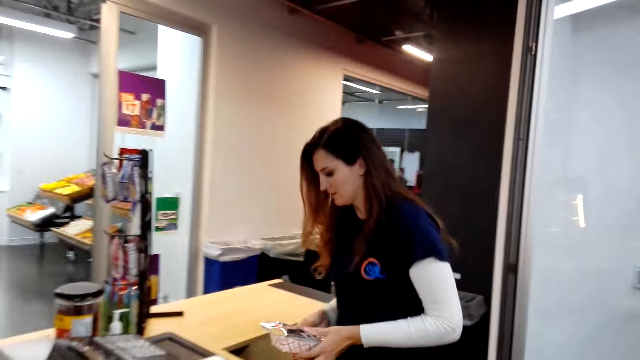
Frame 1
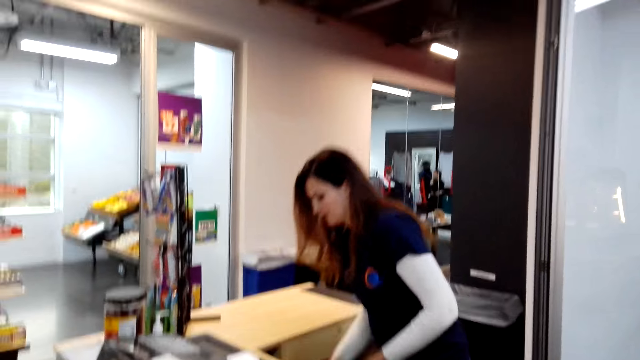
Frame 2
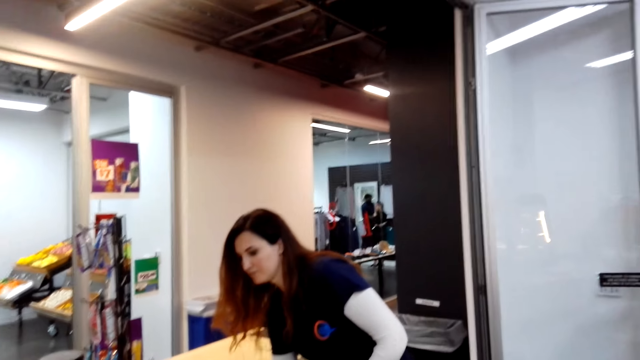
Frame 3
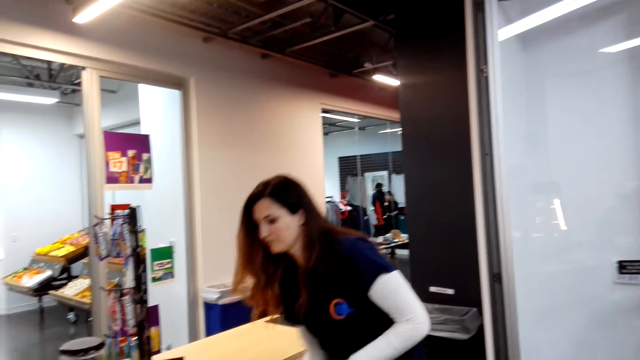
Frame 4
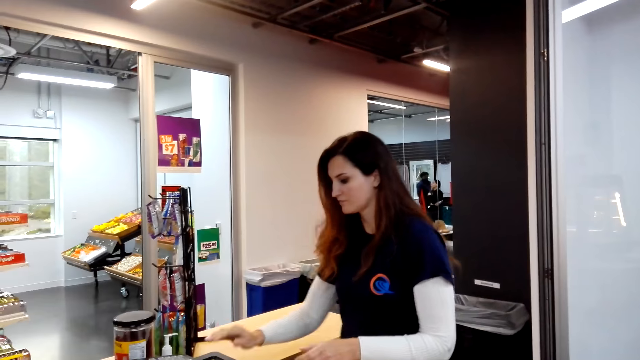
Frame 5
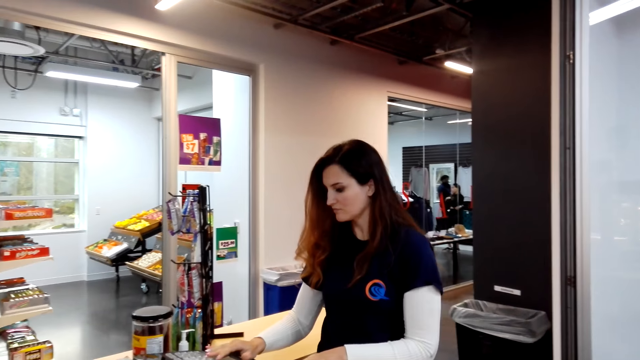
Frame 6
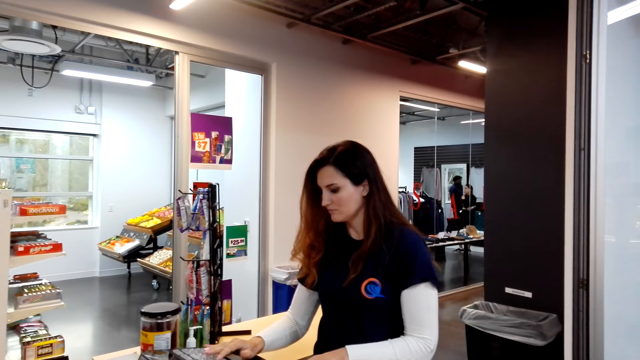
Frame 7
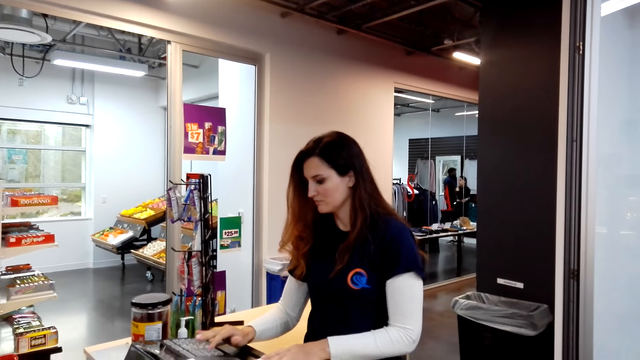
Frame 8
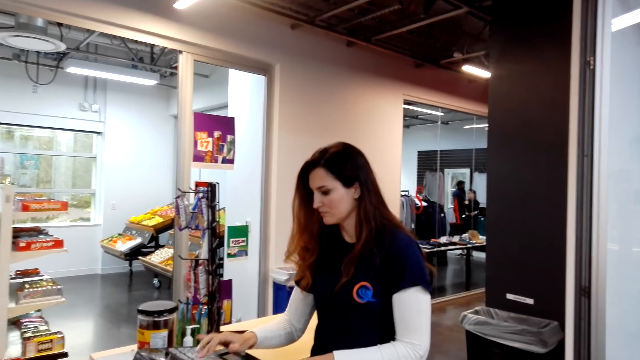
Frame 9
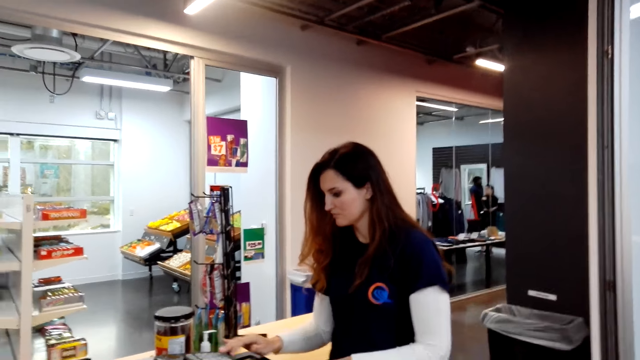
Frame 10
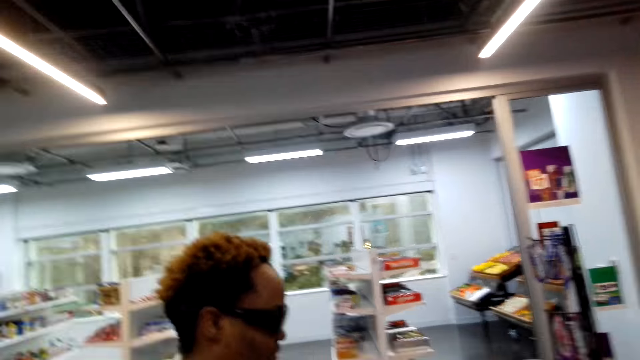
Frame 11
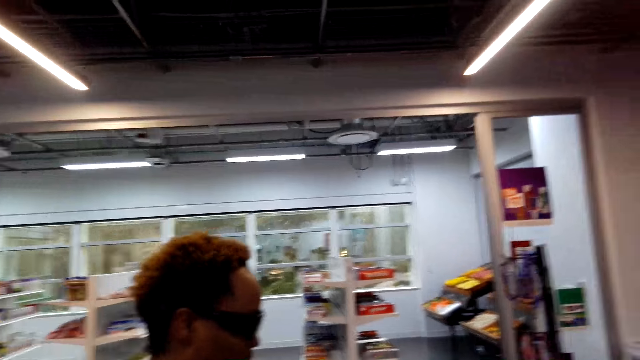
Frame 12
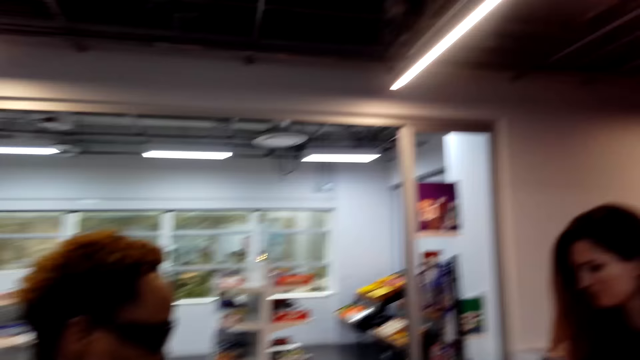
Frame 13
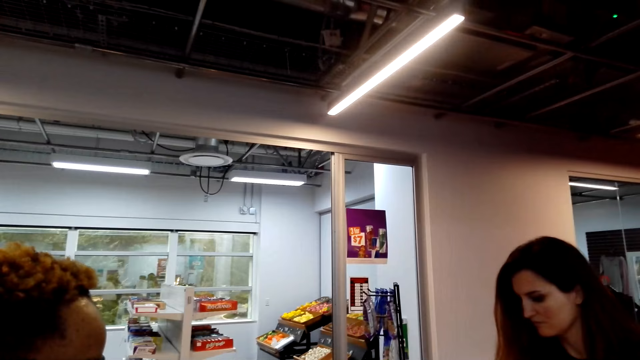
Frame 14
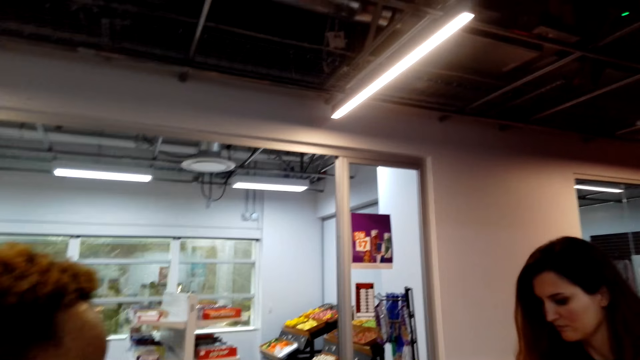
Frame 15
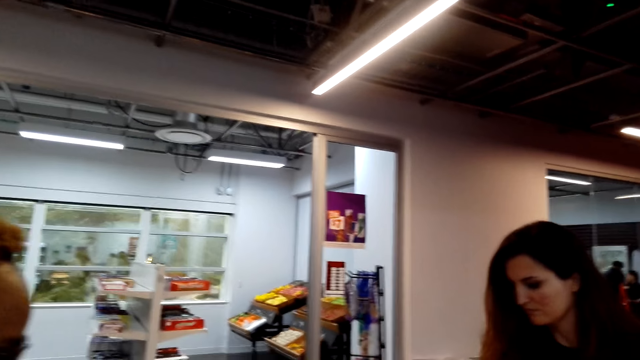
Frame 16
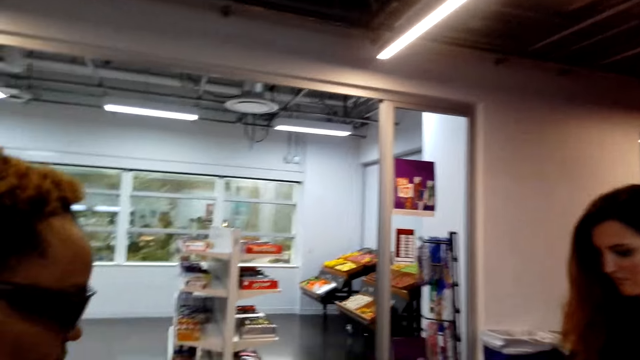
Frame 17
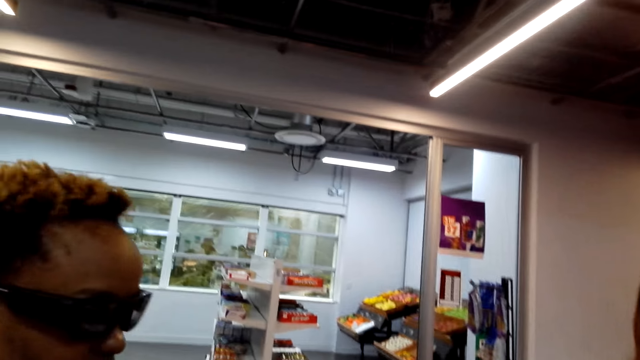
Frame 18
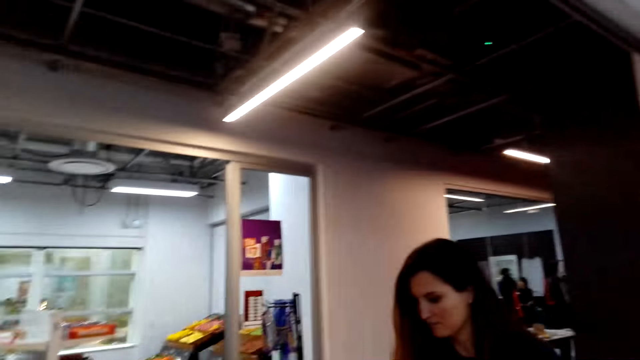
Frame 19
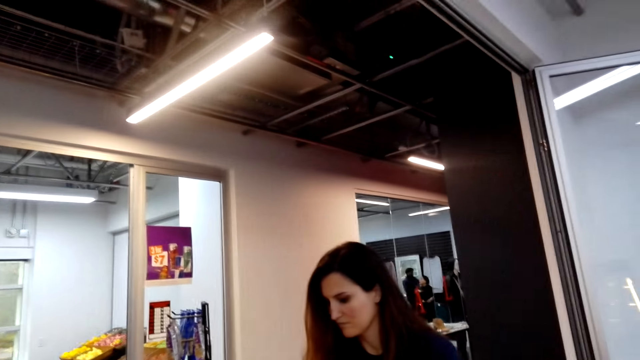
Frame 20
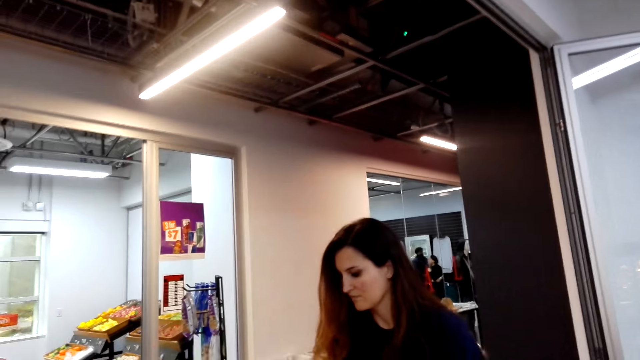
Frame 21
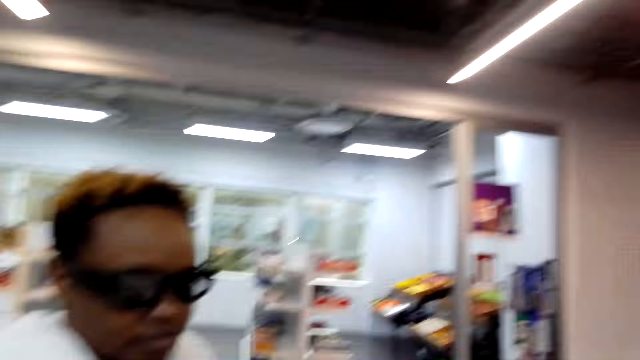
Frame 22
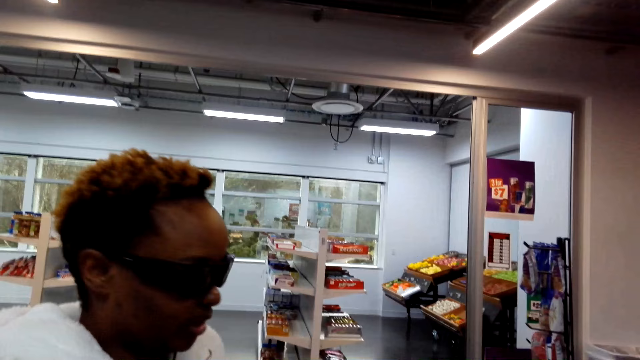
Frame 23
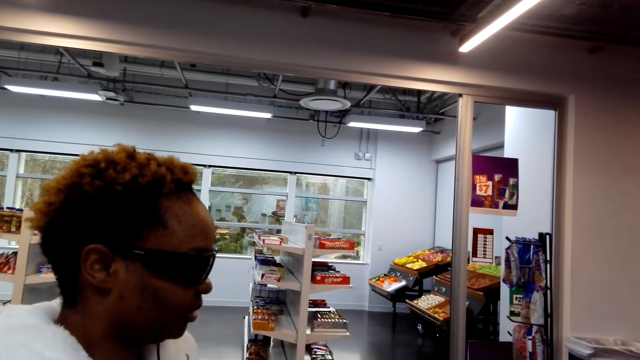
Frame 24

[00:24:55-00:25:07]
The camera wearer gives something to a woman. The woman keeps the burger aside and operates the keyboard. The woman calculates the price. The camera wearer looks around.

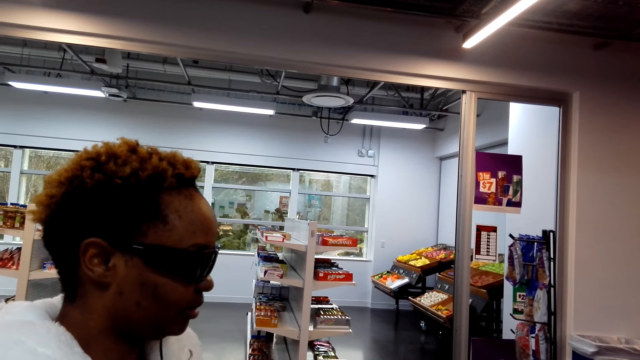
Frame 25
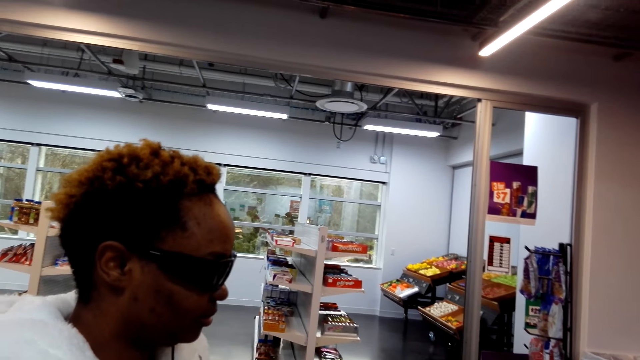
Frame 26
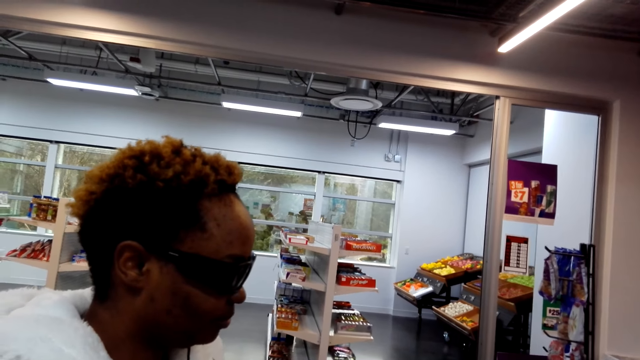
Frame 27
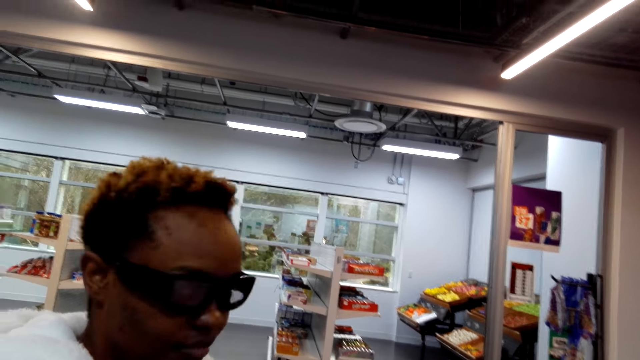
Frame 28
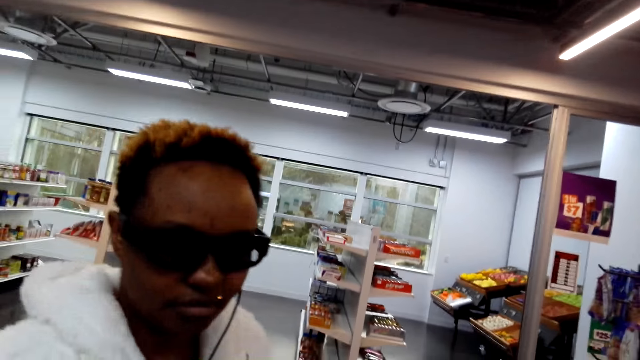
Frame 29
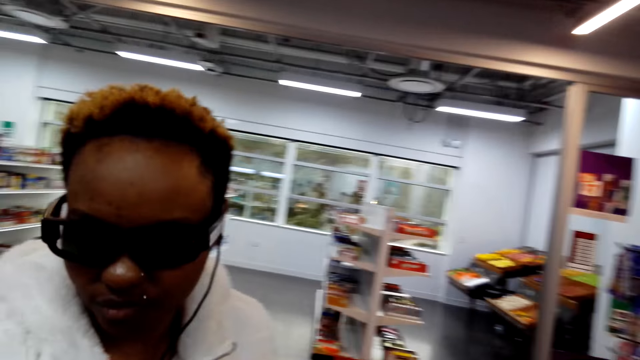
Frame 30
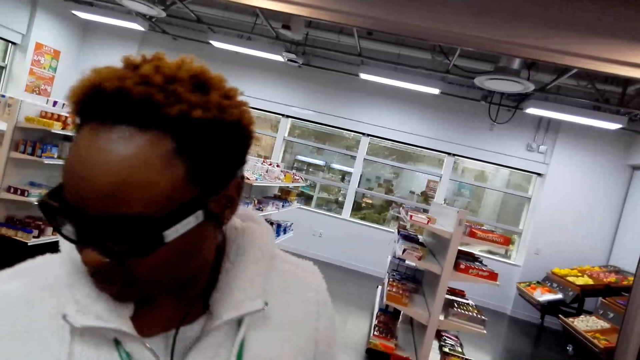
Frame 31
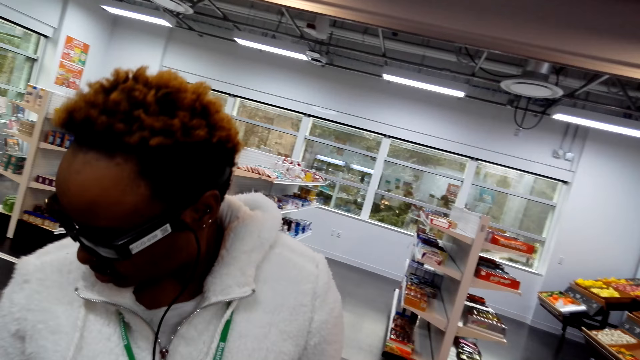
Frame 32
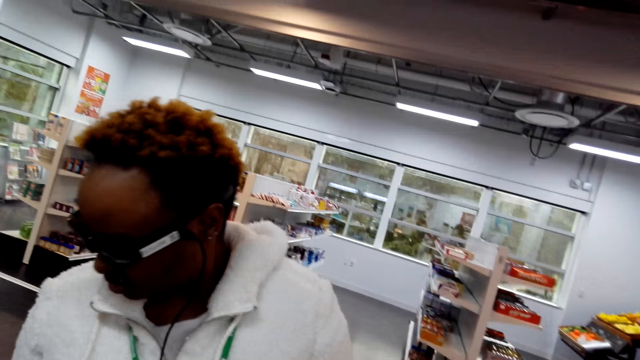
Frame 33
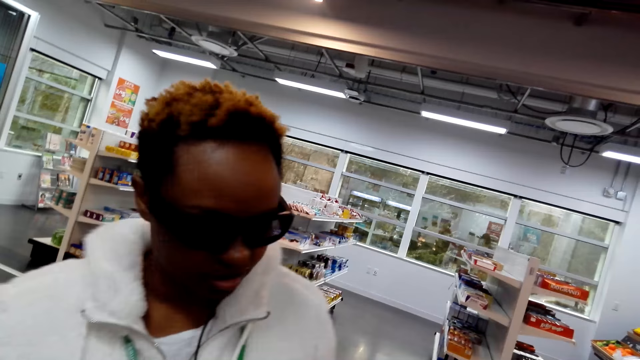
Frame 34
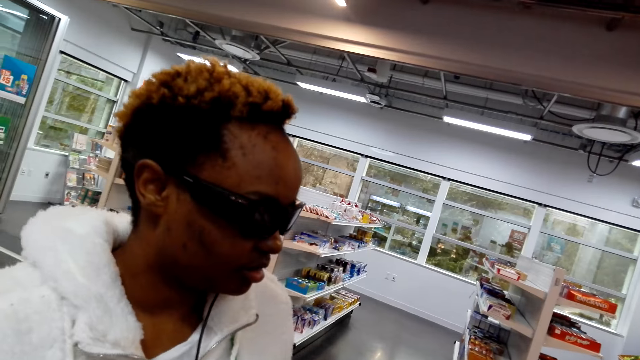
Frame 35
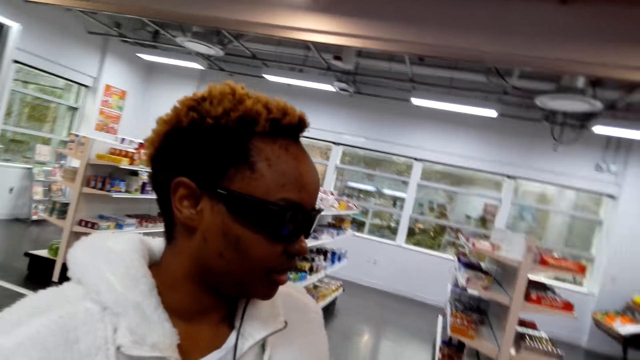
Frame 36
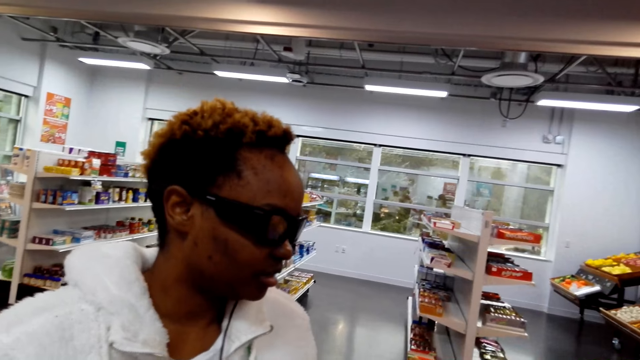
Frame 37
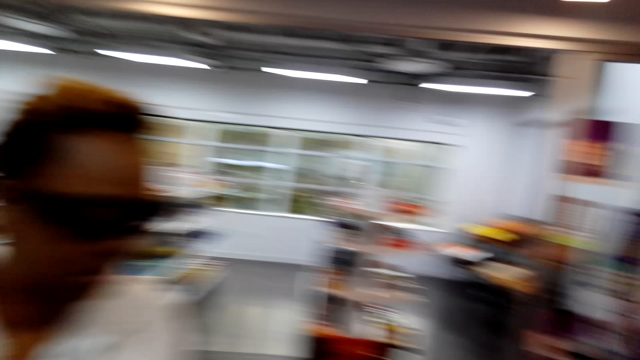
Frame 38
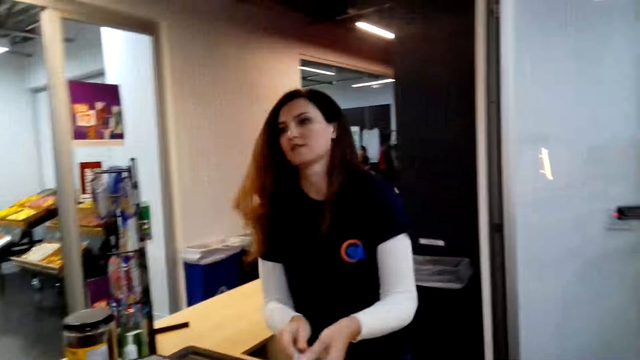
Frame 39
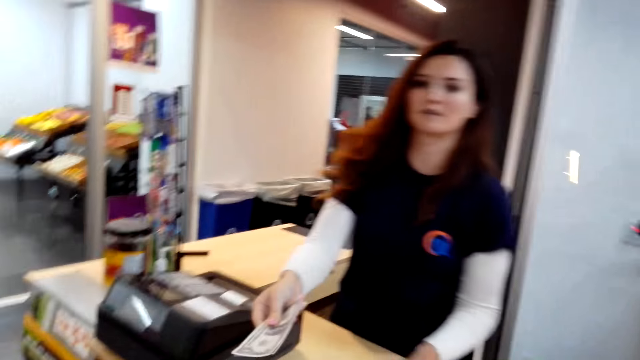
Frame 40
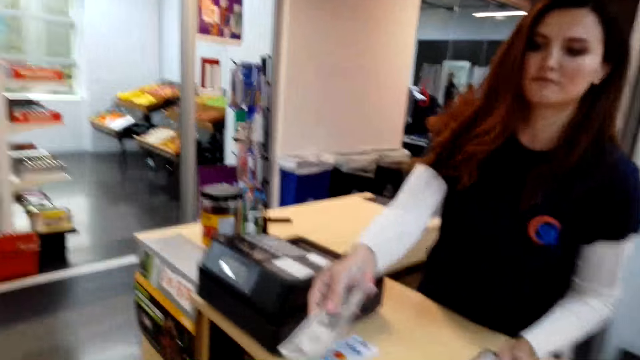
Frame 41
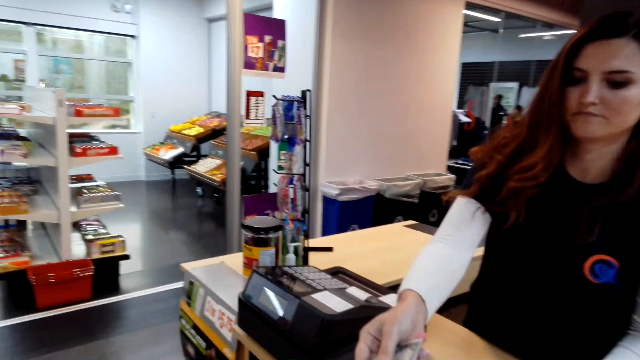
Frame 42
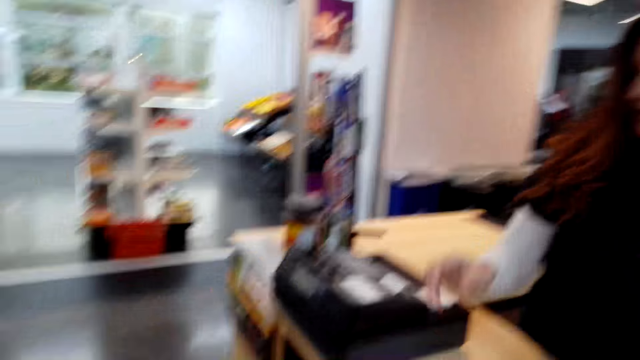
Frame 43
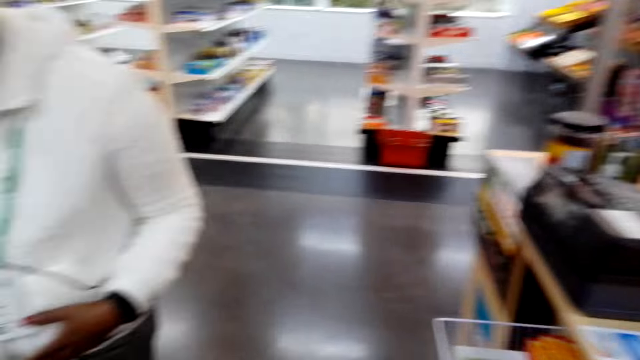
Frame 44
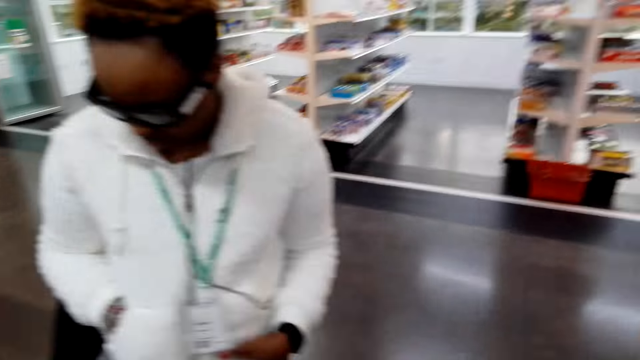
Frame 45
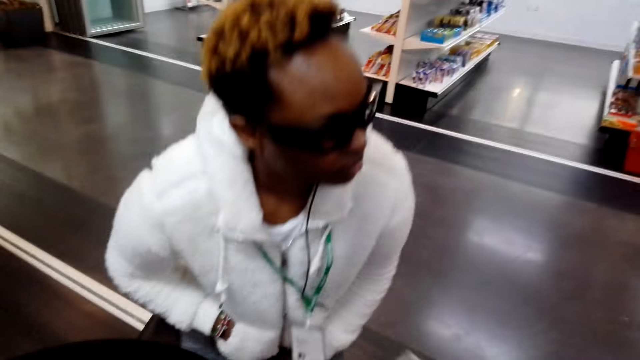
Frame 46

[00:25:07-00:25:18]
A woman looks aside and looks back. Another woman gives the camera wearer the money.
